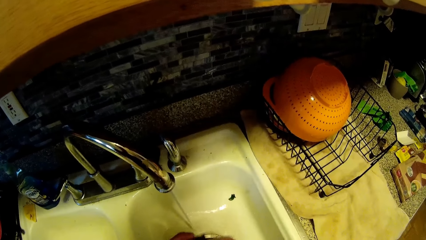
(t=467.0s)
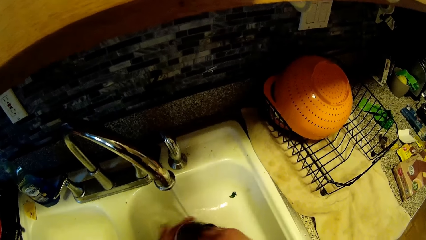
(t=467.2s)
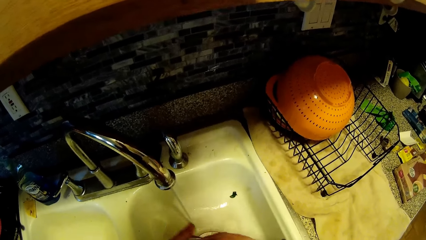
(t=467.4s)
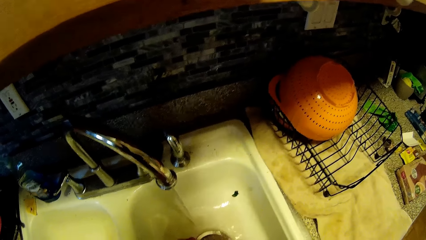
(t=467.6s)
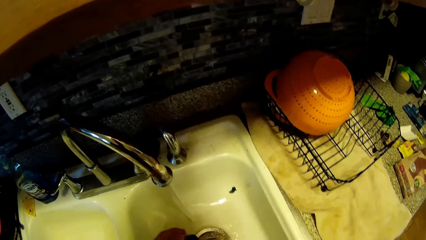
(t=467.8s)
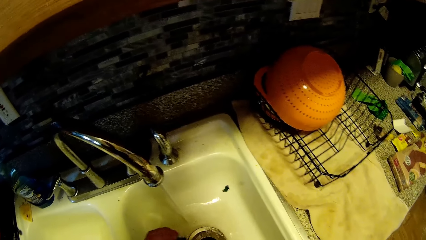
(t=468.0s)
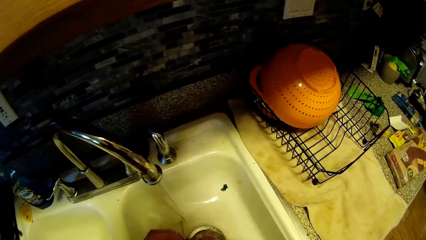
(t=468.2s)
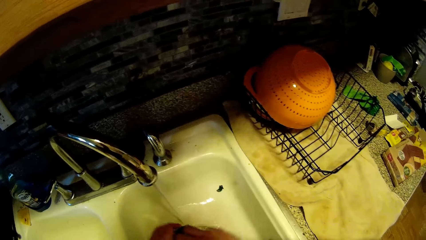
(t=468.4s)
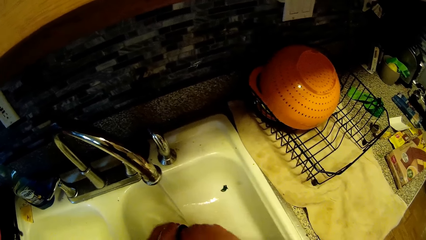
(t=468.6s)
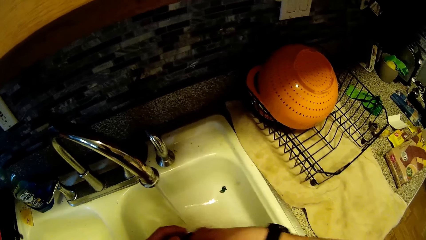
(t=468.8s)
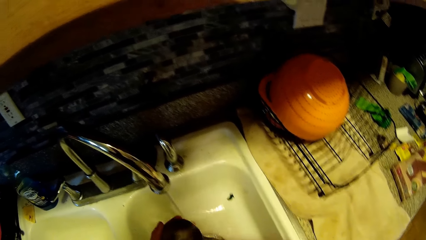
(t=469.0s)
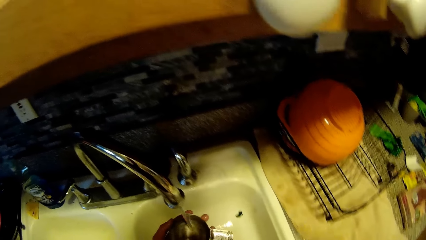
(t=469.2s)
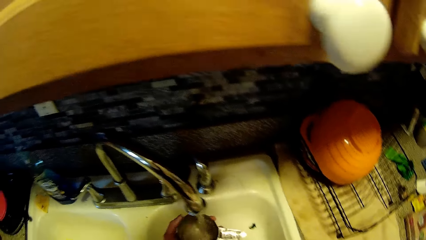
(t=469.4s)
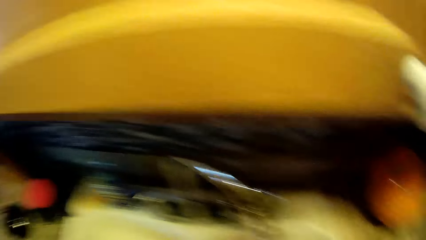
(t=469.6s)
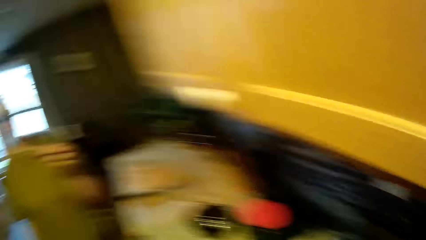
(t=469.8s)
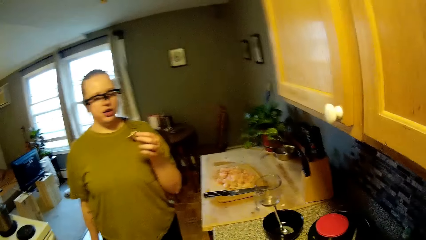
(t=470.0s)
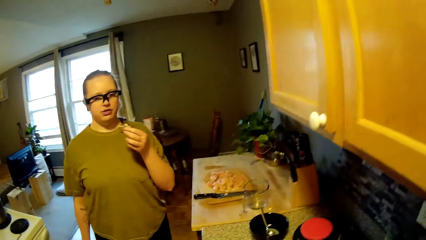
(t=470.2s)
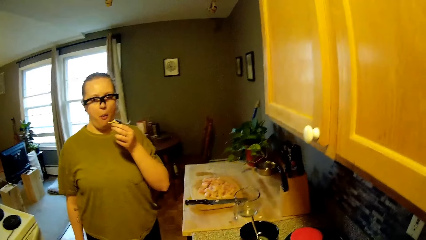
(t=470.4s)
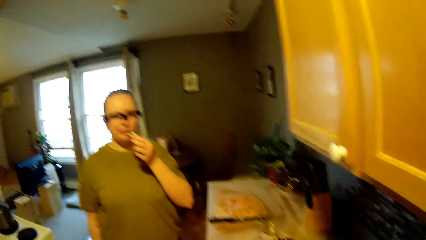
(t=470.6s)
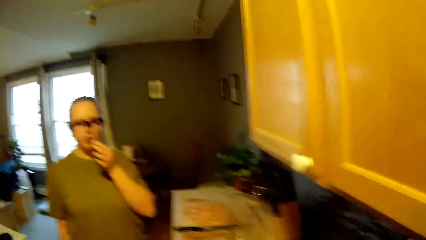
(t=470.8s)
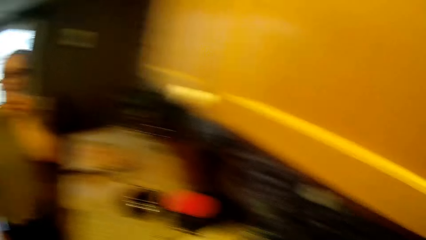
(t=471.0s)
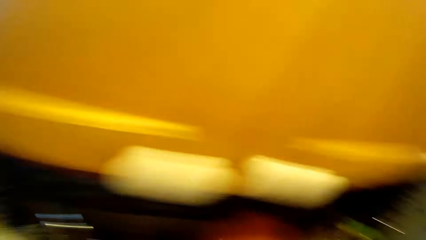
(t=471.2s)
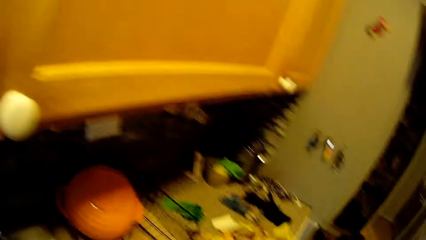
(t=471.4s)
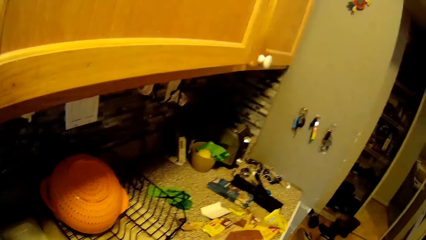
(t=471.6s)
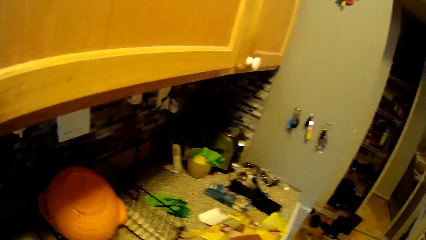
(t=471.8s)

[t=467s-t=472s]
The camera wearer converses with the woman.

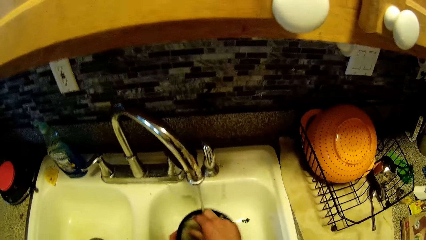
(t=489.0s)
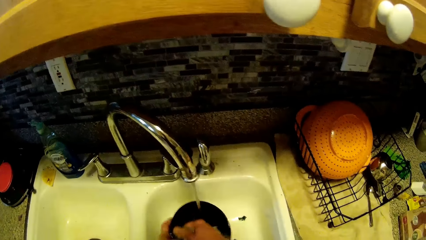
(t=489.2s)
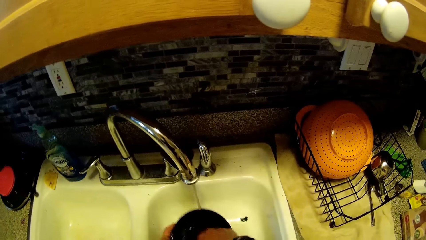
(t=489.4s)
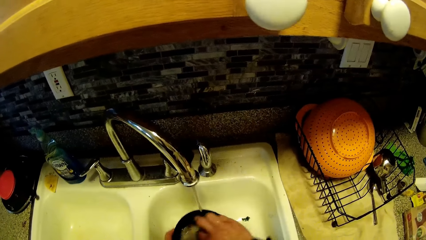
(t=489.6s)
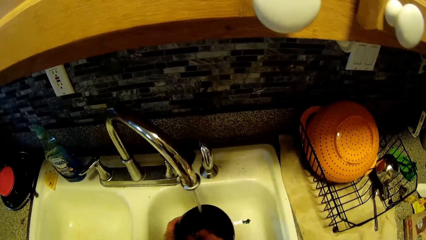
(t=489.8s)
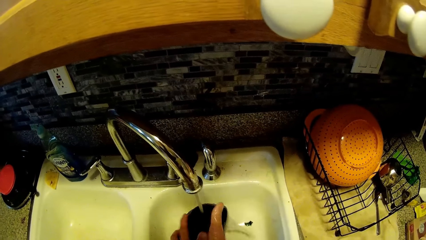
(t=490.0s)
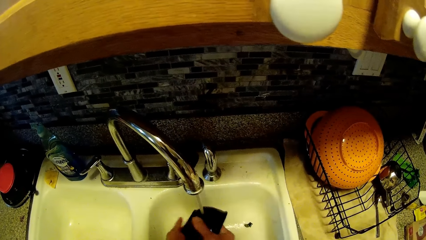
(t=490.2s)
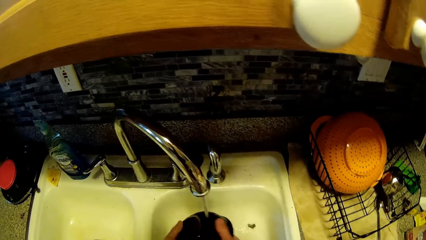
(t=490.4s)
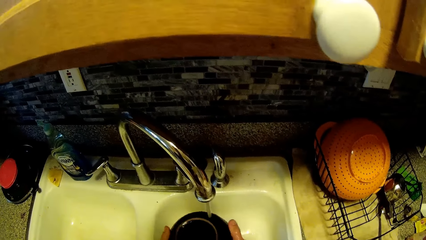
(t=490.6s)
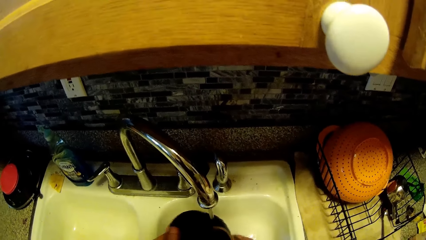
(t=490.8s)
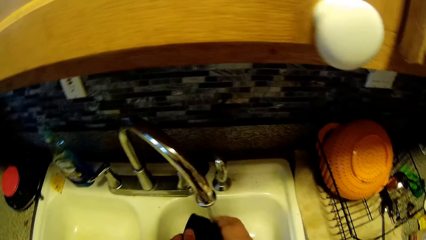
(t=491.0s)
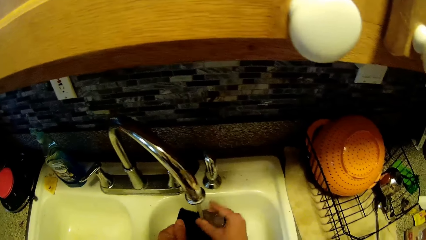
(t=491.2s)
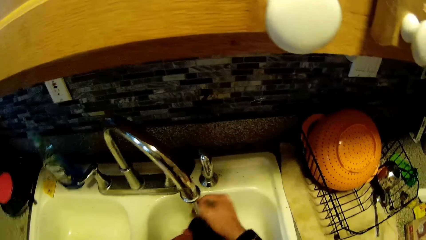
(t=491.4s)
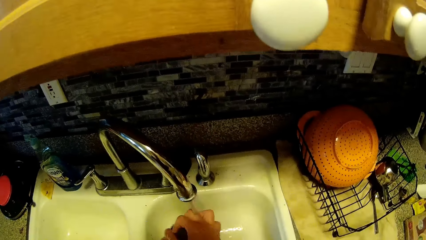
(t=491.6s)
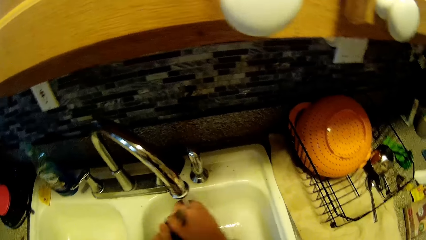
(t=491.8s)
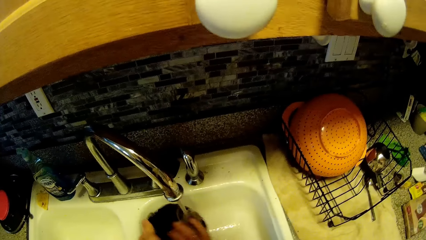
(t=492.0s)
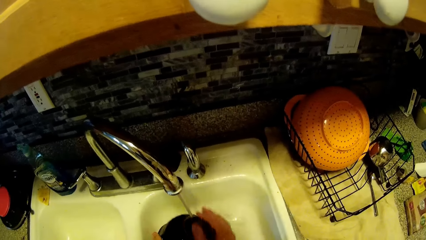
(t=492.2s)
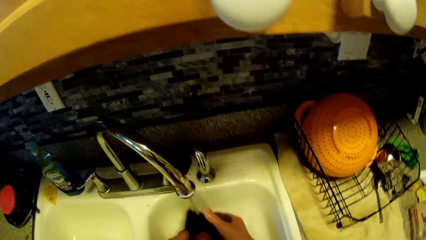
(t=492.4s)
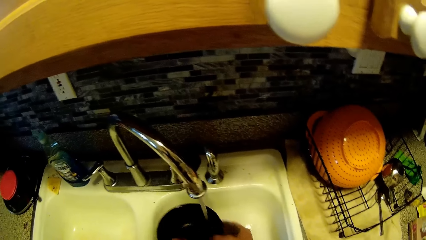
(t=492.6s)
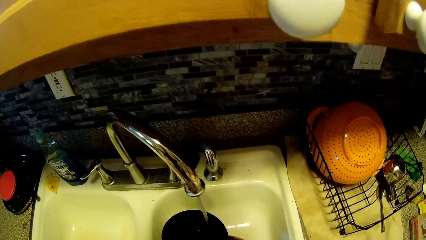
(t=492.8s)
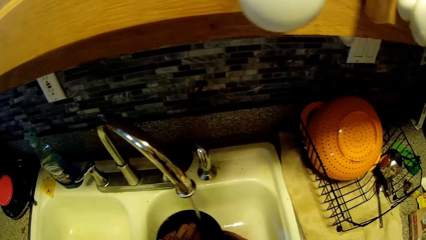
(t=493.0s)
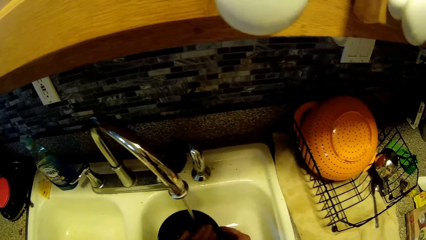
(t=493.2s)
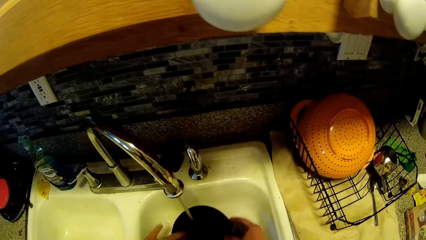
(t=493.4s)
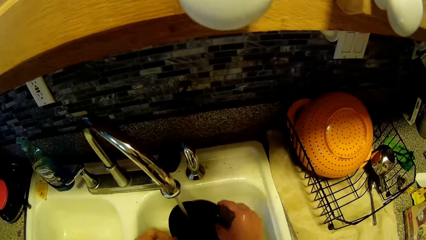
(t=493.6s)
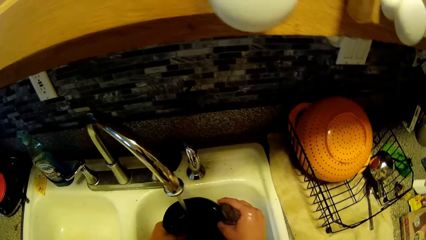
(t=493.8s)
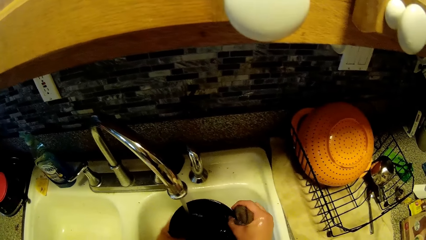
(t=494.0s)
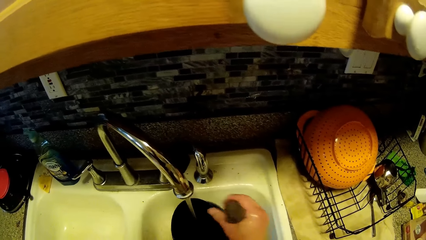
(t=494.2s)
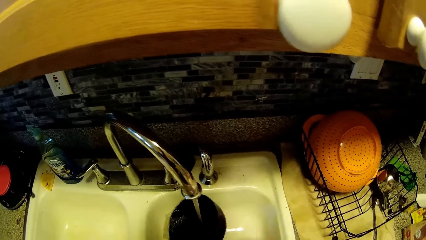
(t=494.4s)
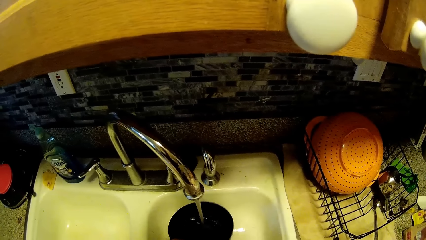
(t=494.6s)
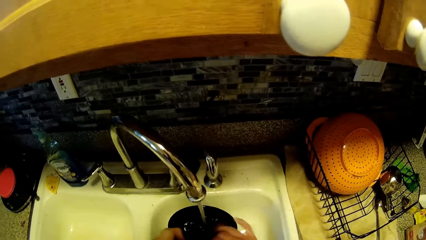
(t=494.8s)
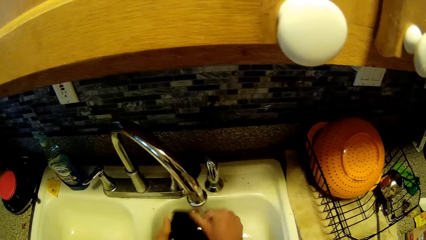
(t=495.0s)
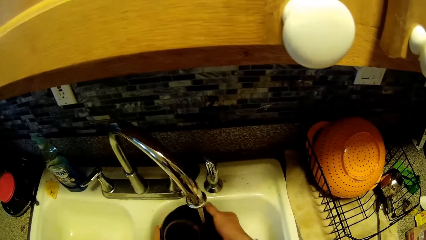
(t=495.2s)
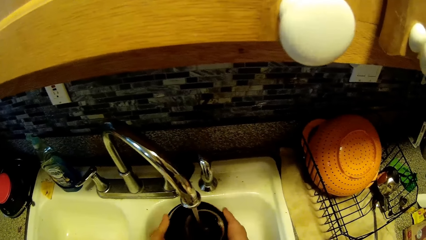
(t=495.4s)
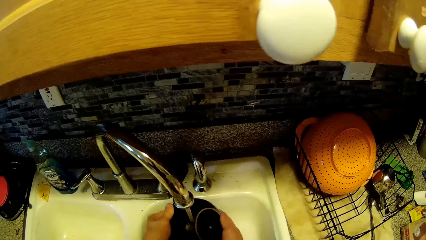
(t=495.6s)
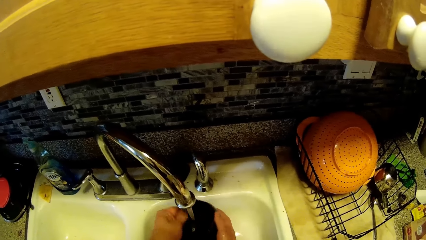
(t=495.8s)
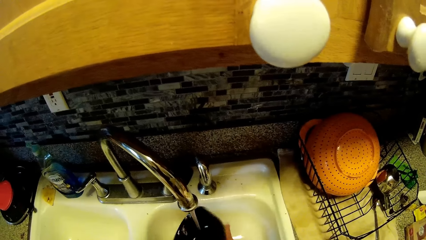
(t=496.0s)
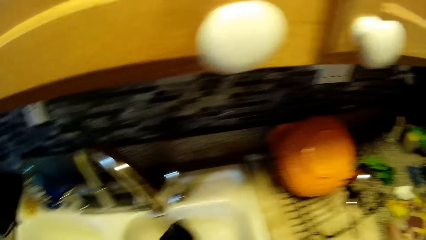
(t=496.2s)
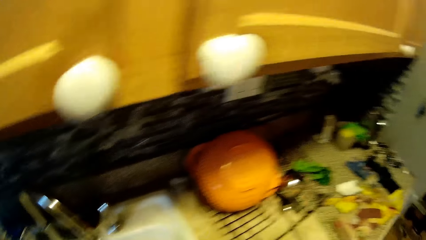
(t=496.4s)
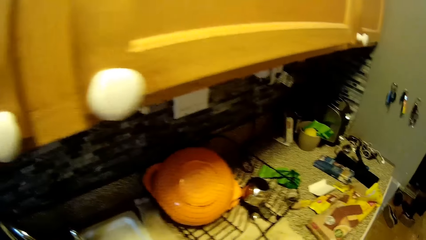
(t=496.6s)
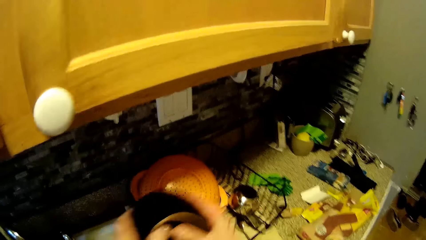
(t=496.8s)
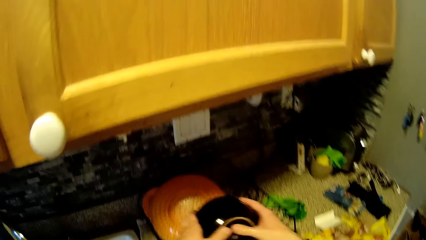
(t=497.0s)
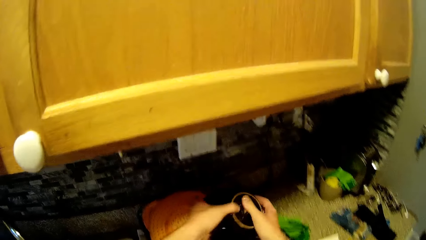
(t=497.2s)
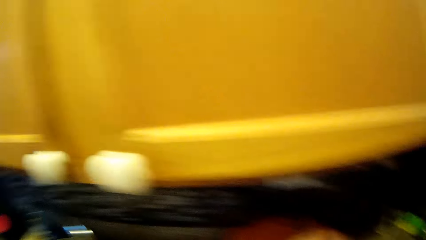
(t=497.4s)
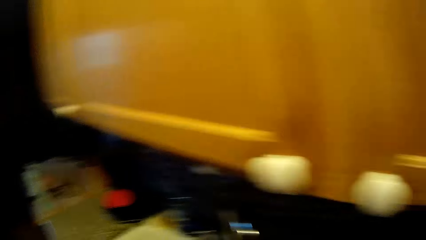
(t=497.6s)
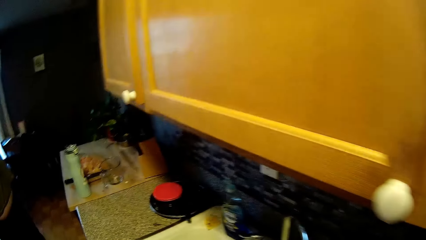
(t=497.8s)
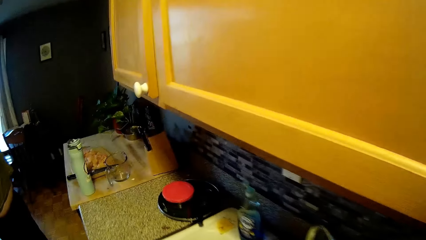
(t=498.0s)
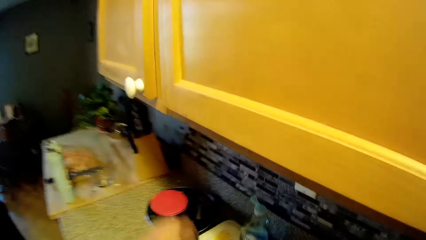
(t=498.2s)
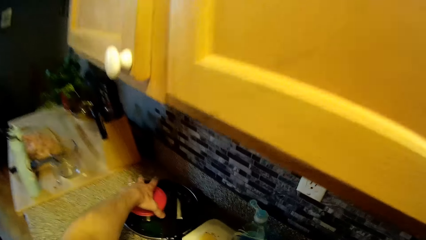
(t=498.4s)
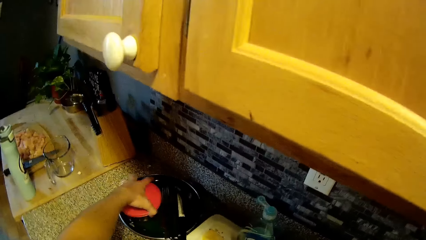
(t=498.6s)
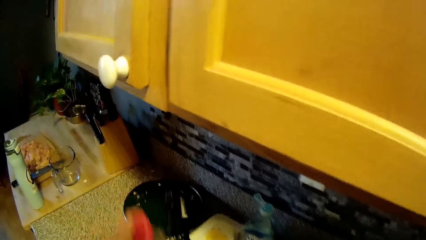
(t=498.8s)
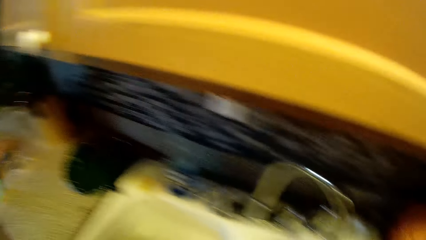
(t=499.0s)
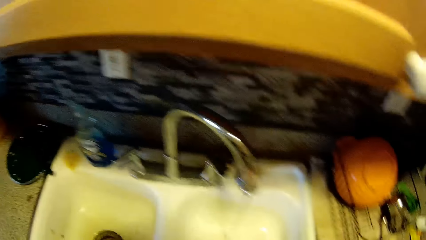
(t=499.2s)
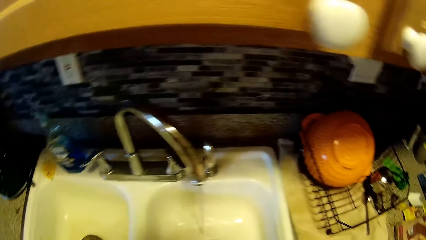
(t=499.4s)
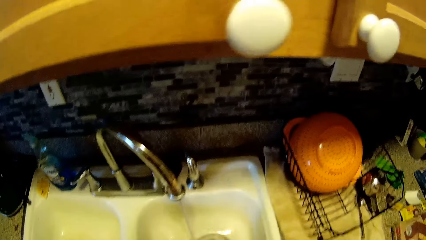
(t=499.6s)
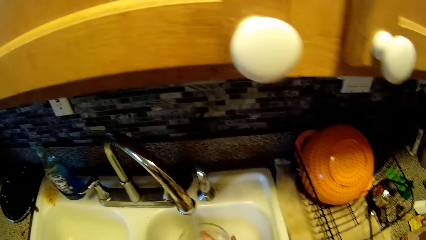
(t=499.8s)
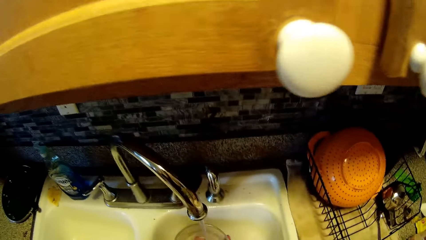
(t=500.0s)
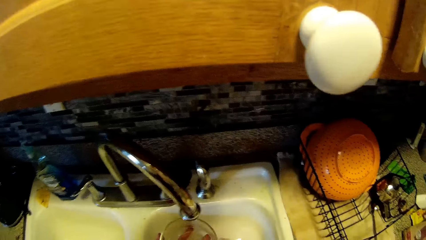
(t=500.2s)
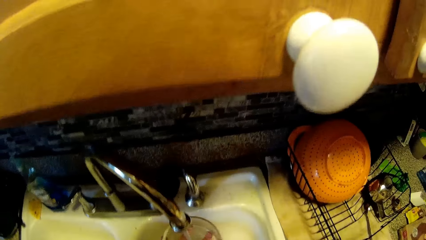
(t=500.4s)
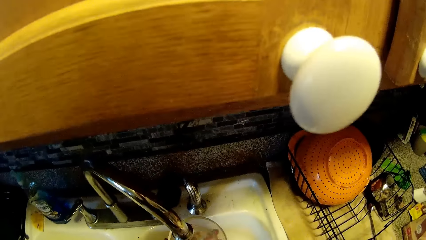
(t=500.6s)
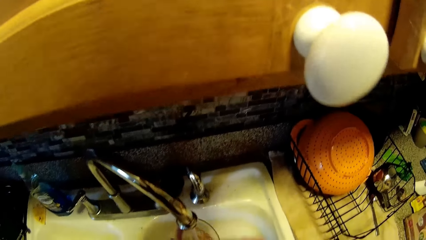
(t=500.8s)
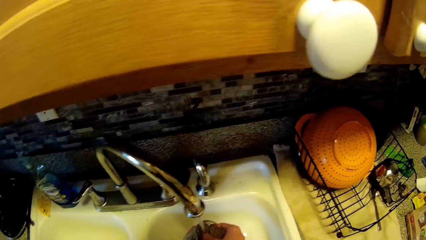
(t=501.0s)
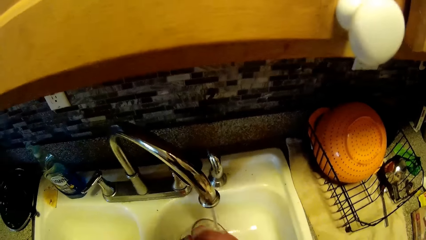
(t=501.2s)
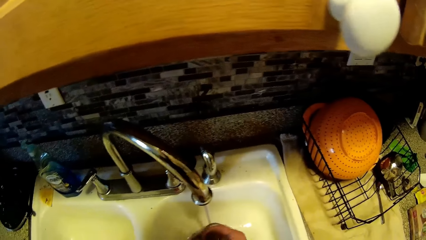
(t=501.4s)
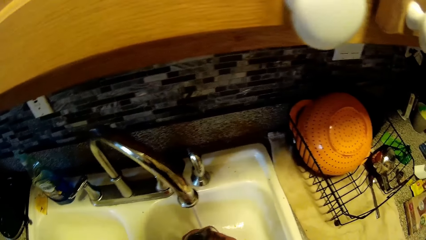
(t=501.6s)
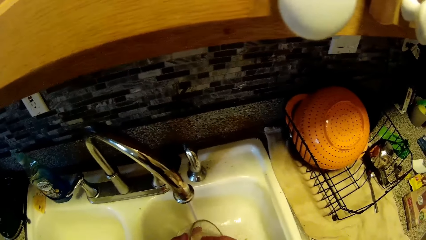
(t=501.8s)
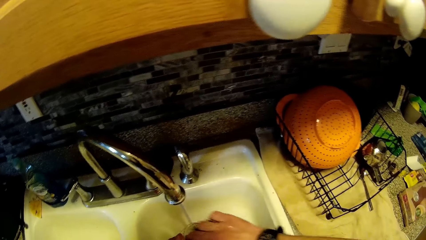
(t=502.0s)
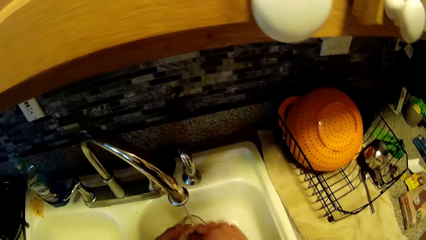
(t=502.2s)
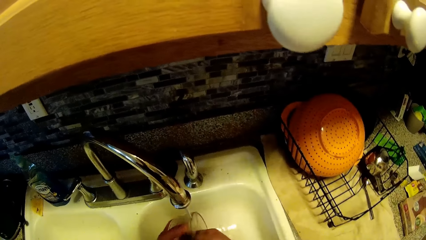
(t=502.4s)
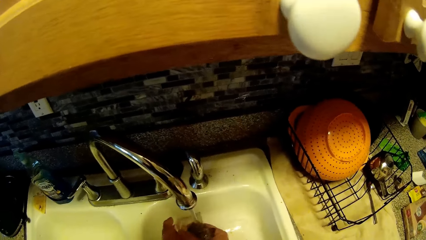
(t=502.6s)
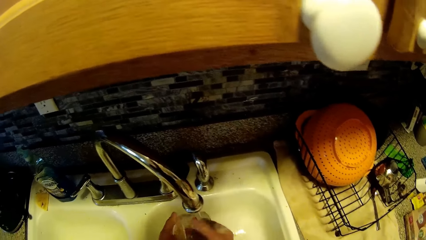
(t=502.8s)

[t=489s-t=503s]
The camera wearer washes utensils. He places the cloth in his right hand into the sink. He rinses the bowl with water from the tap. He places the bowl into the plate rack on the countertop. He picks the cover of a plate or a bowl from the countertop with his left hand. He washes the bowl with the cloth in his right hand.
